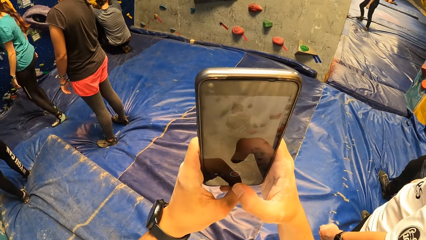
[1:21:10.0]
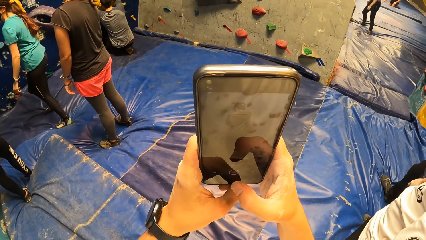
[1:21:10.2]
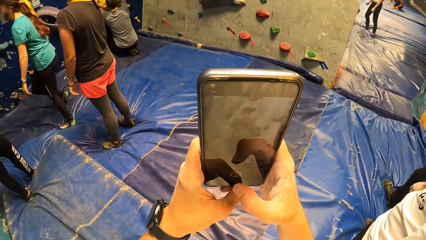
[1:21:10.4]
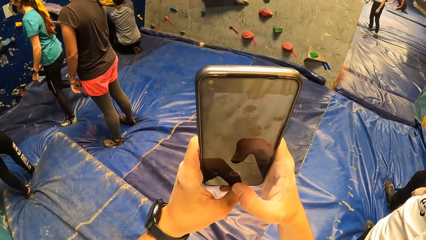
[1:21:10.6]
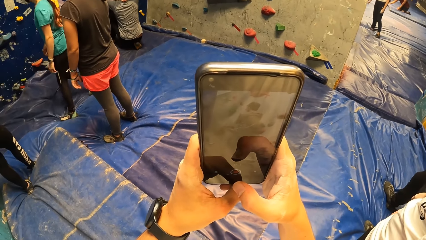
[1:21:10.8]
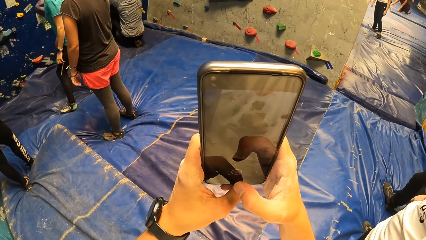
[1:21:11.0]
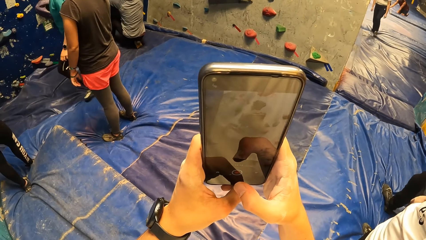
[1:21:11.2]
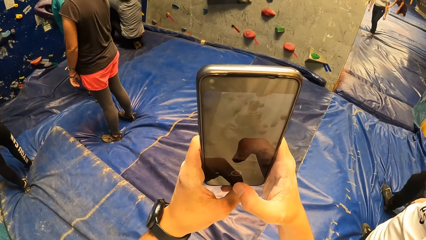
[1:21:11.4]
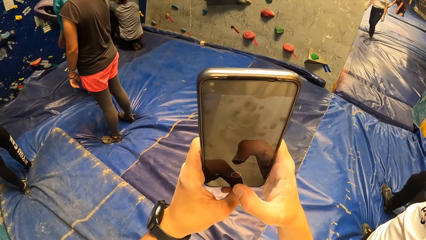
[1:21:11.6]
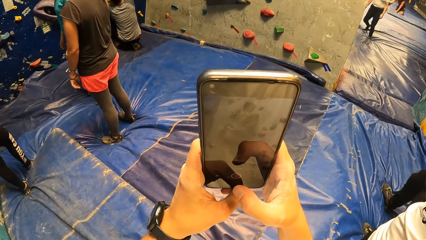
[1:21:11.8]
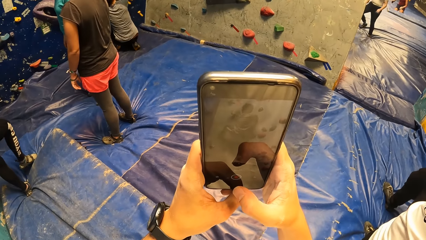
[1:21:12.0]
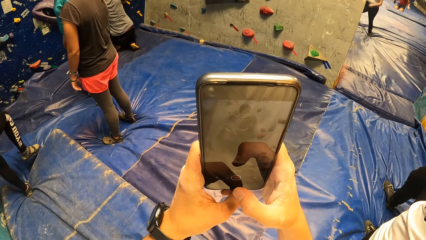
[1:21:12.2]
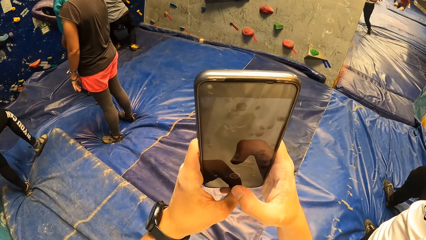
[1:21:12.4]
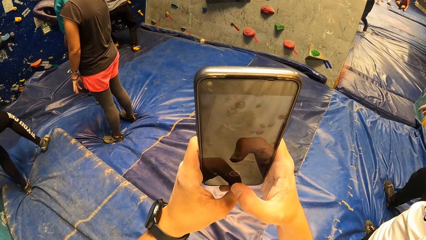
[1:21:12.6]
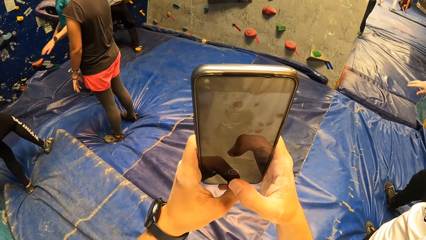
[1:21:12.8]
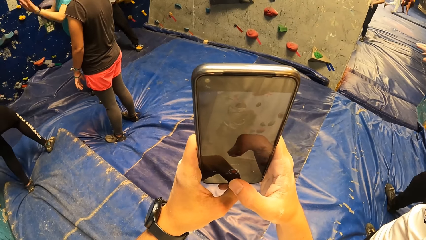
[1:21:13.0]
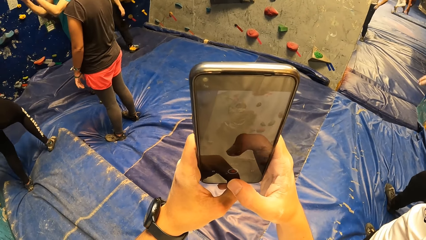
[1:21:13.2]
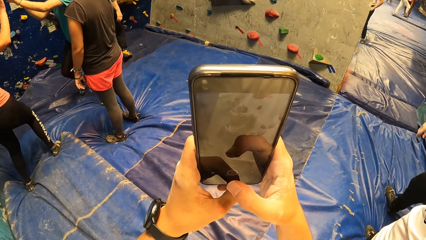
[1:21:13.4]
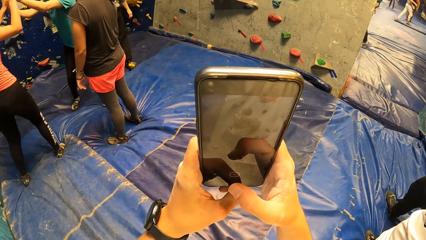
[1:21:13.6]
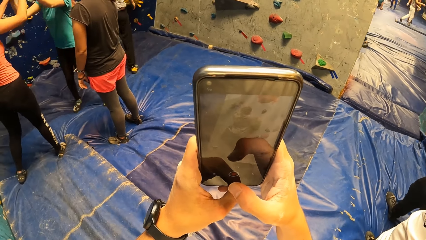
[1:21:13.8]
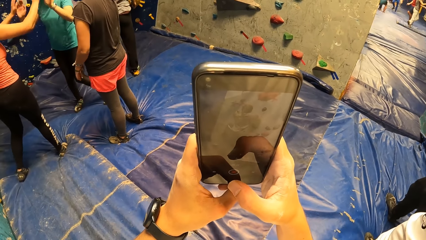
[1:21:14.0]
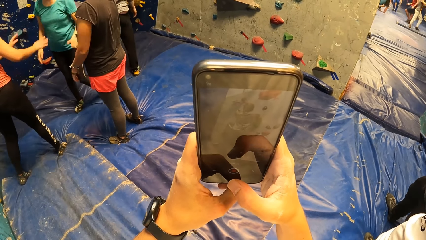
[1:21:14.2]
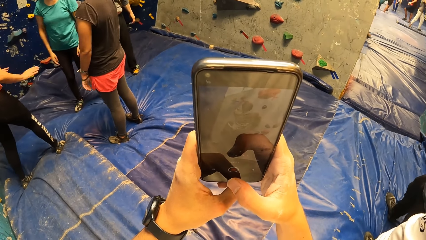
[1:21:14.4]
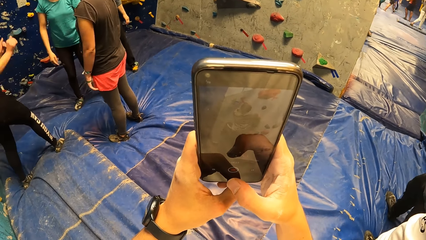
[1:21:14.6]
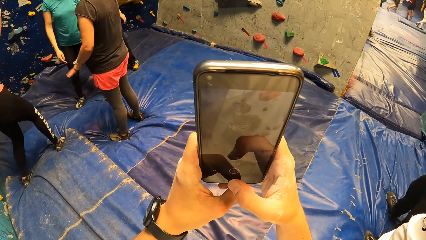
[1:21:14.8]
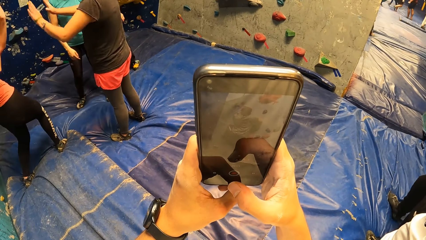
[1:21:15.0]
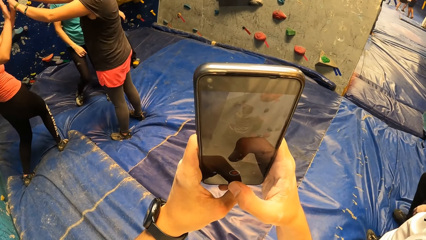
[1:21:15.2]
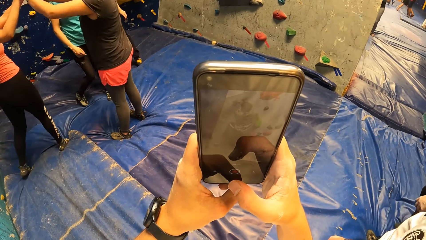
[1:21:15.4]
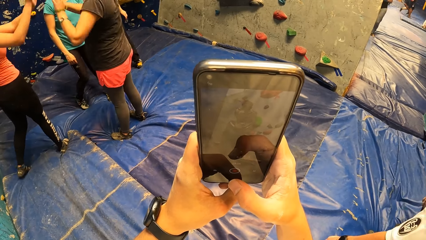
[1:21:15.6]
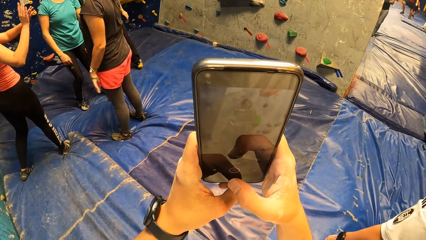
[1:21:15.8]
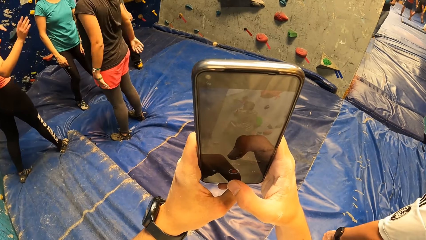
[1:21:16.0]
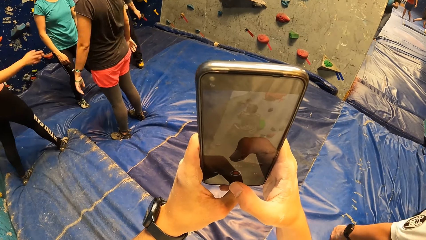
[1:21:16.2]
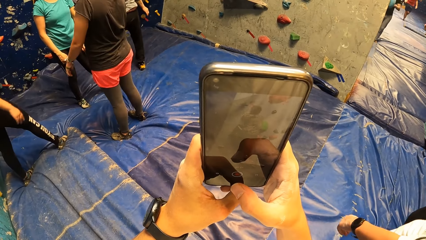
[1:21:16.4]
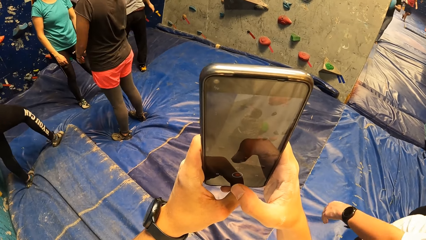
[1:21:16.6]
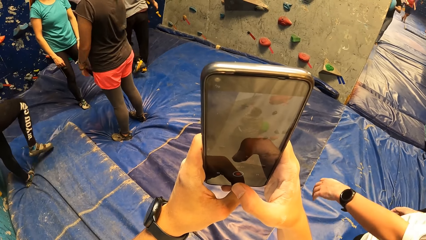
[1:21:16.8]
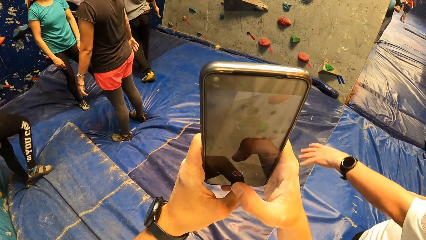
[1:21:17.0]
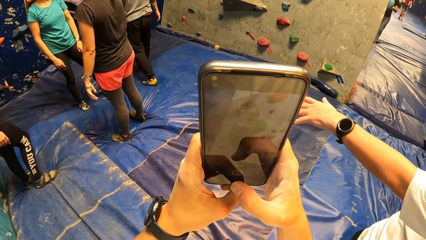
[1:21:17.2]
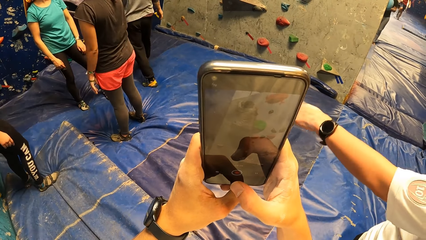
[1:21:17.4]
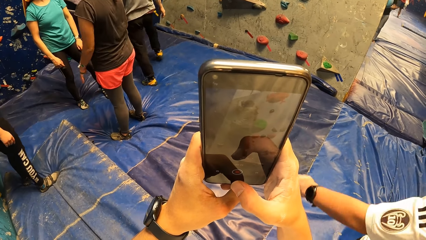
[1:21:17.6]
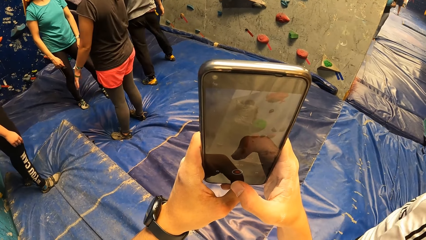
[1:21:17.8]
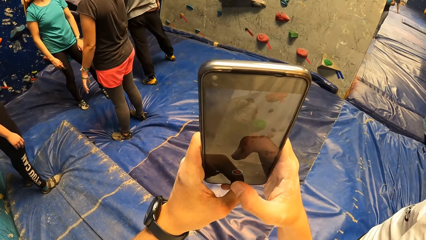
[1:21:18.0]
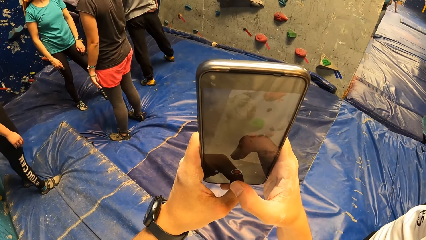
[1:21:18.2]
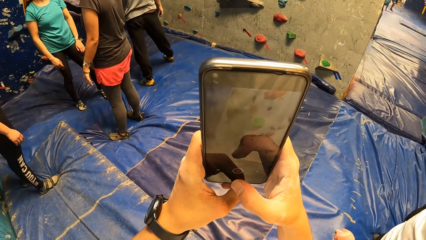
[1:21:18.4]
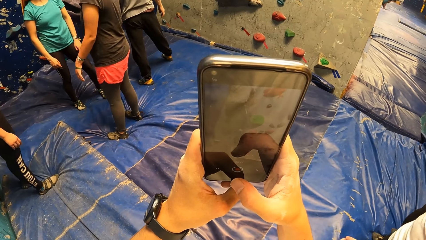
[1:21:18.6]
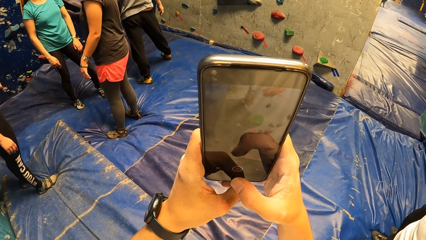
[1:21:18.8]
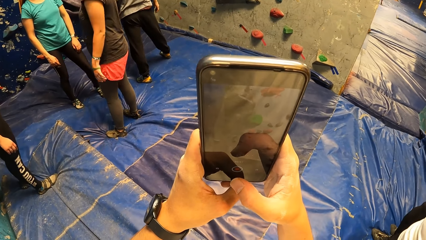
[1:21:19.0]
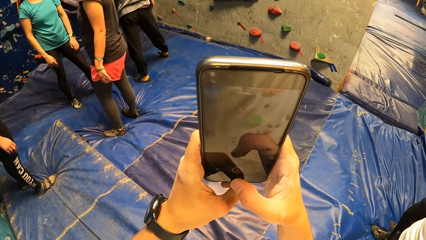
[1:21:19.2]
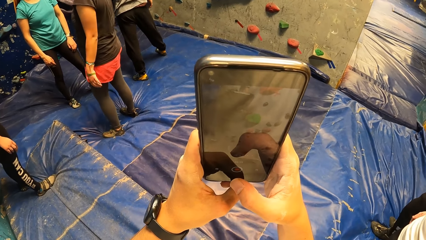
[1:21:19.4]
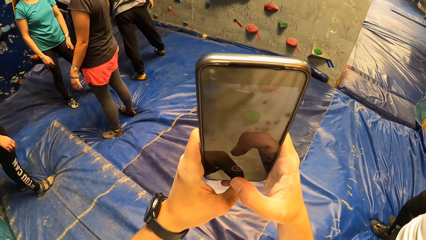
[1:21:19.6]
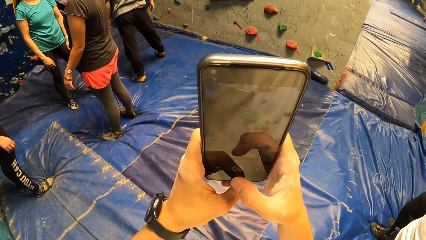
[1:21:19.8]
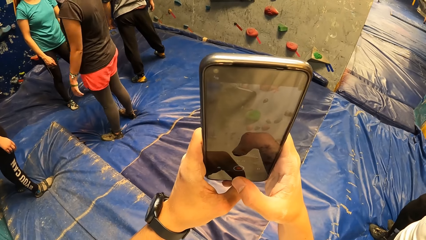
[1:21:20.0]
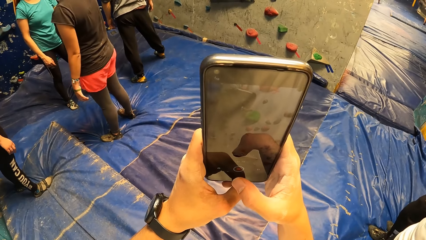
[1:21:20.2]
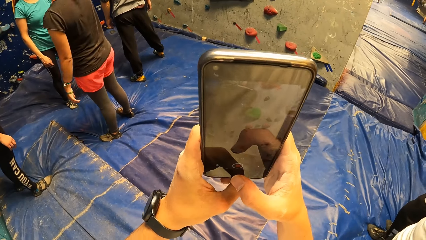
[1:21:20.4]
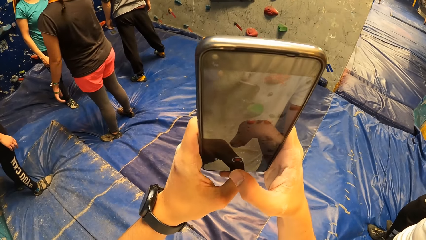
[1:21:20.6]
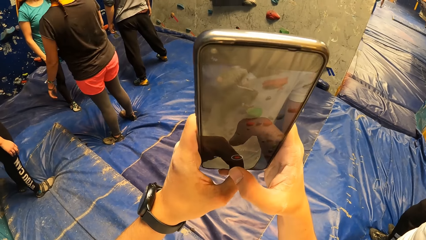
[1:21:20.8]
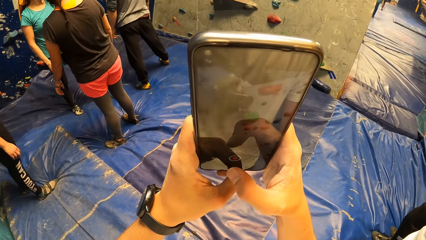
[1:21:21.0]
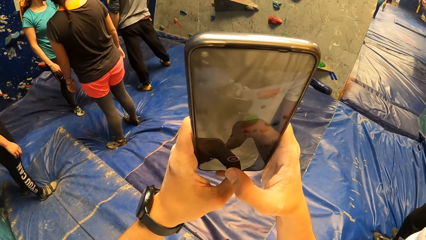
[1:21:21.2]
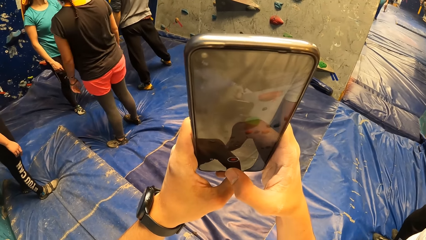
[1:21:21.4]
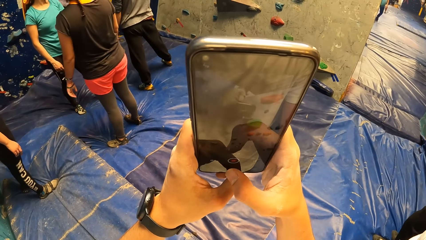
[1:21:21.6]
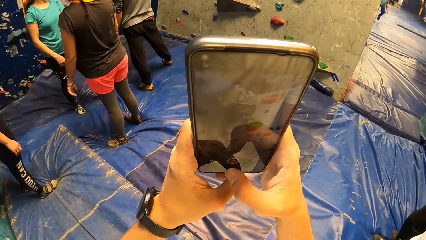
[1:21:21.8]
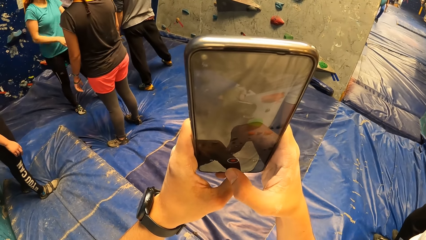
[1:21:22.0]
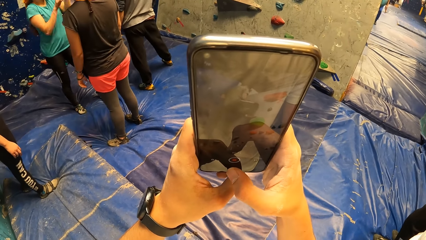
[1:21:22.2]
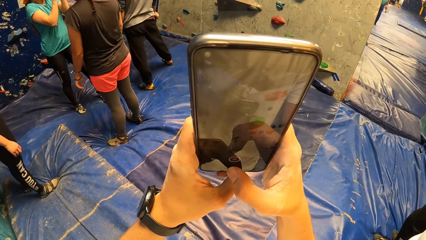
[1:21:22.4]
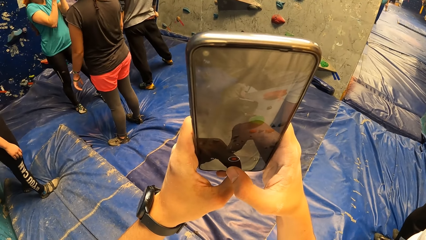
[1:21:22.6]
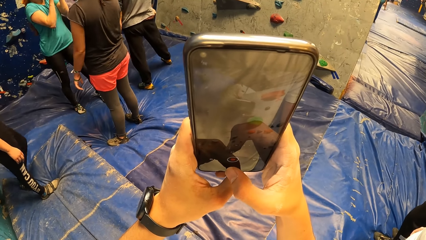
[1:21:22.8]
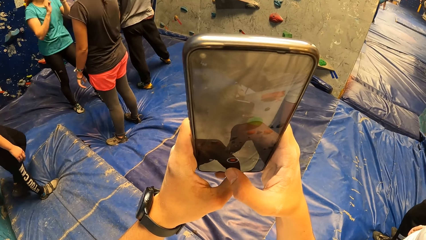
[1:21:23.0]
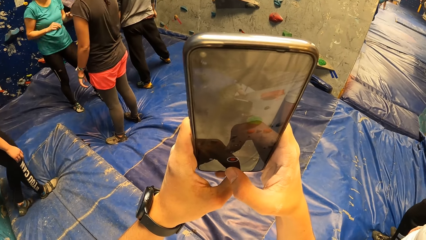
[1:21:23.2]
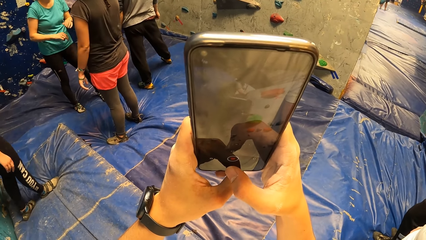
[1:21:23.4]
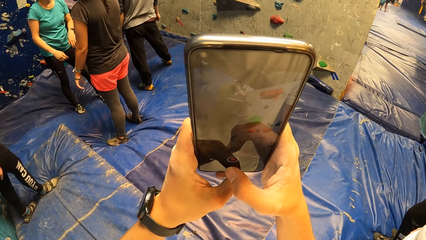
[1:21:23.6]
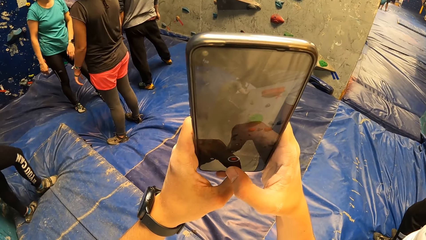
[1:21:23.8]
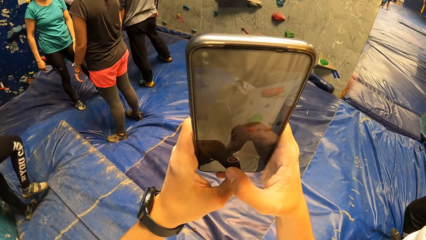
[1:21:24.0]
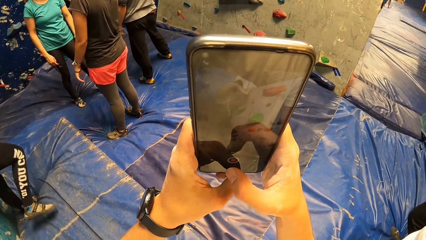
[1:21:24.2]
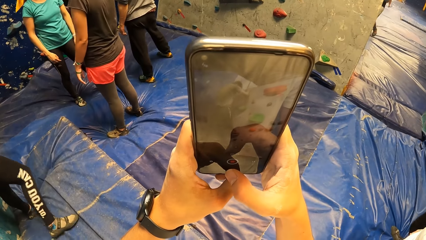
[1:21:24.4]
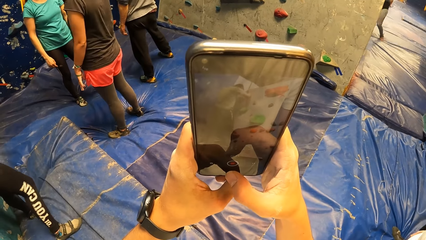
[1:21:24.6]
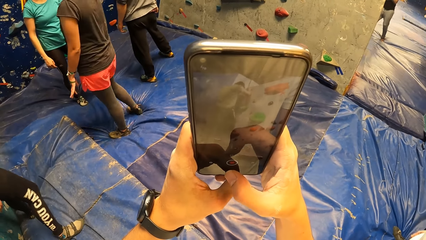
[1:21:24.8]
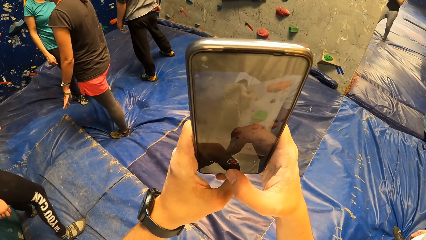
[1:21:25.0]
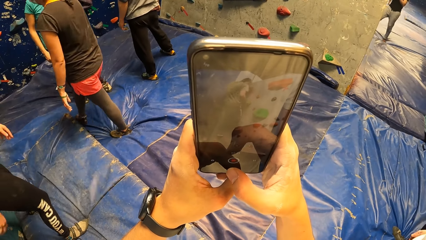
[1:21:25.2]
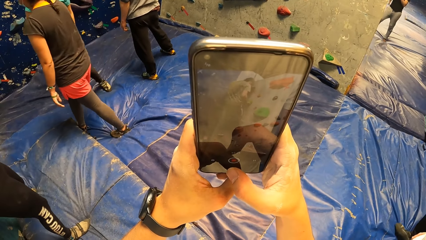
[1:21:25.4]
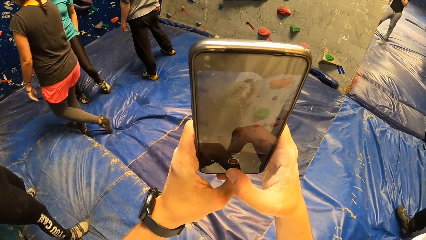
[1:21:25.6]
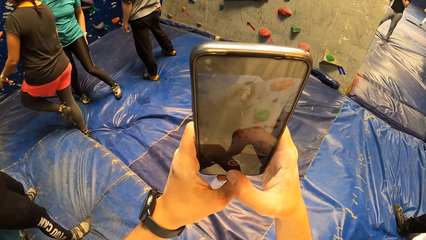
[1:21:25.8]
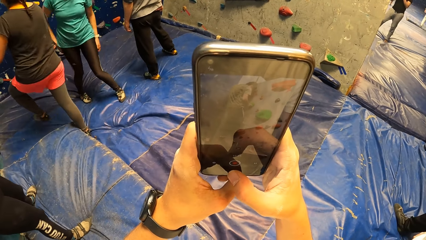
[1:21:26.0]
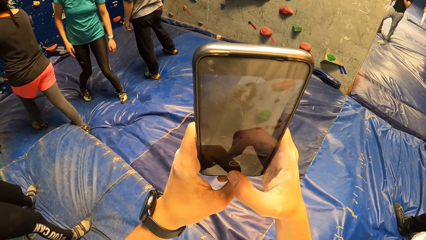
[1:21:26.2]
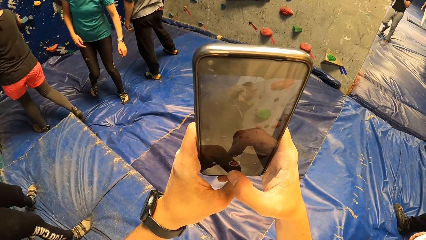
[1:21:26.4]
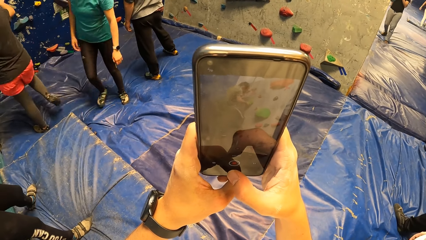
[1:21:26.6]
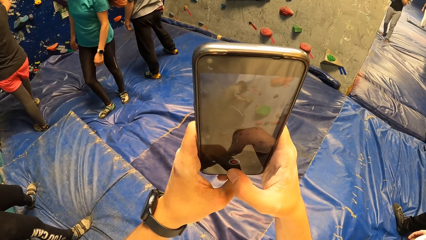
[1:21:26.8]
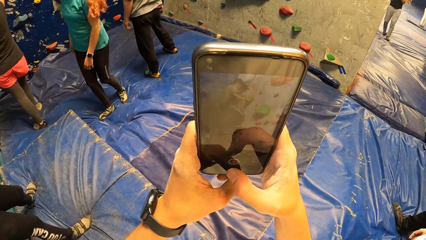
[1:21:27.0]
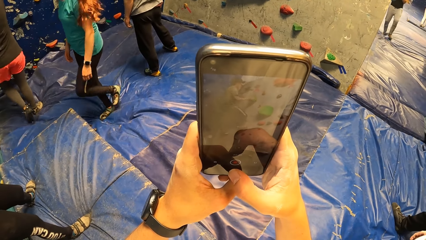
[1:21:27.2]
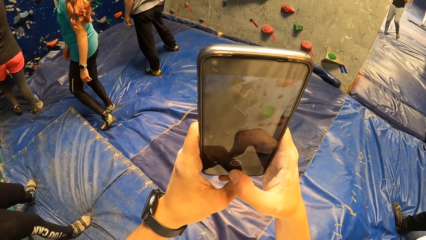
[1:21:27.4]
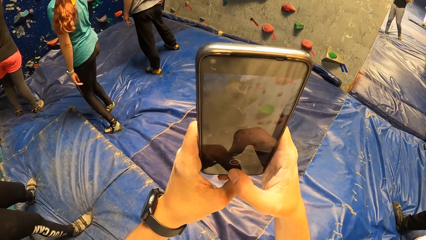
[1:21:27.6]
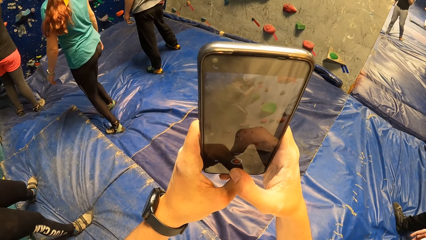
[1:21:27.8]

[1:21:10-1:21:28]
The camera wearer scrolls the phone. A man claps together with a person. Another person stretches the left hand. The camera wearer takes a video with the phone. Another person moves hands. The man moves feet on the canvas. The first person moves towards the board.
